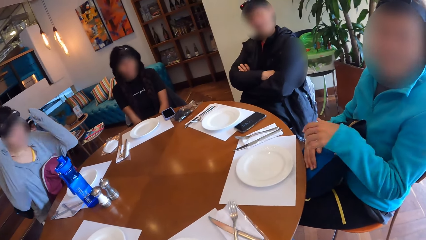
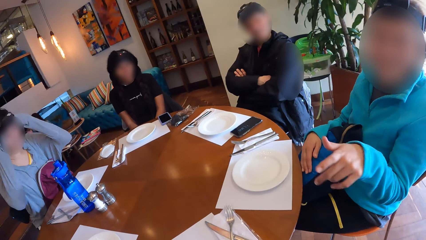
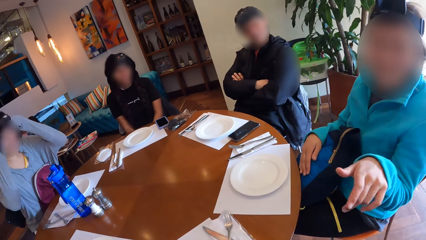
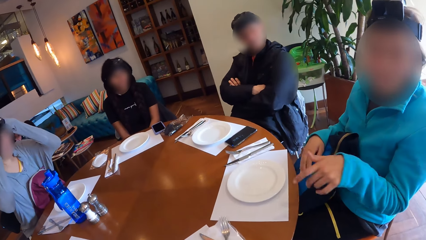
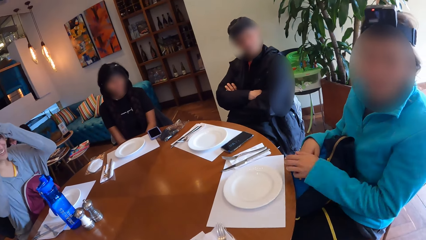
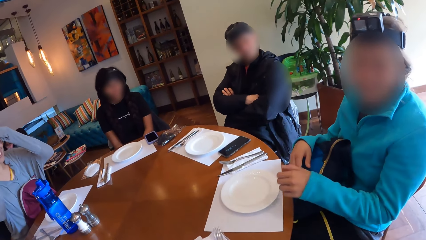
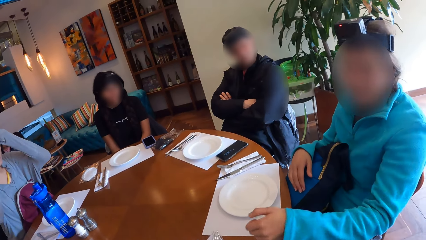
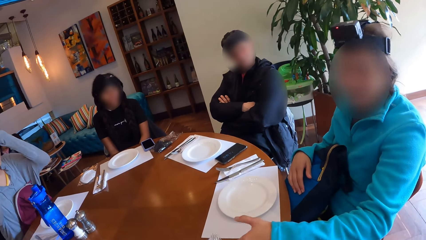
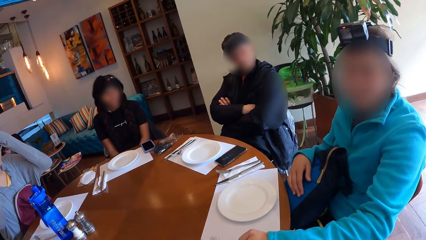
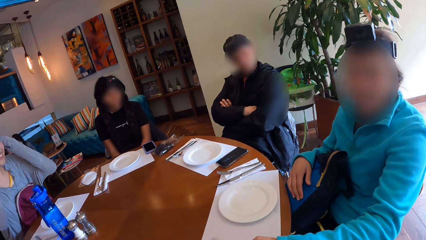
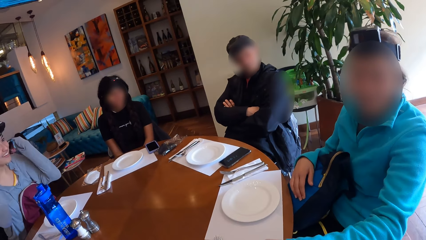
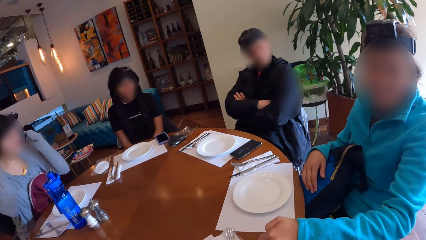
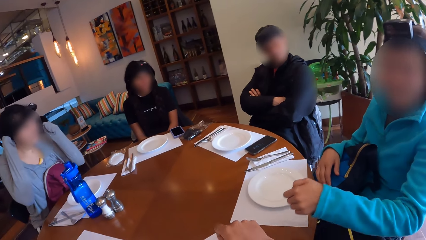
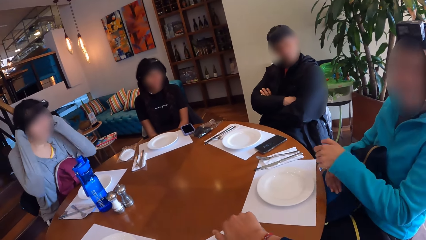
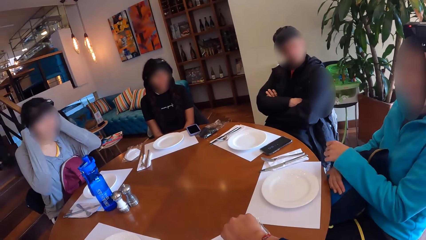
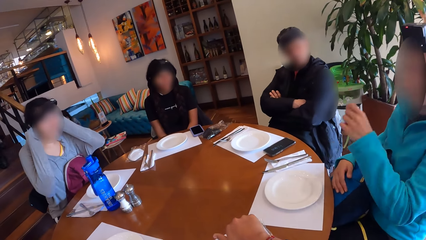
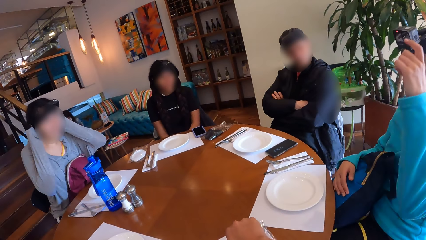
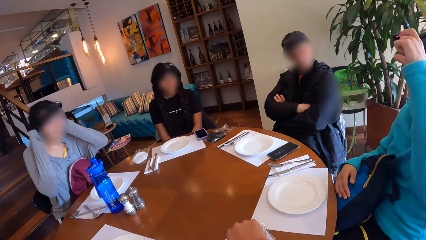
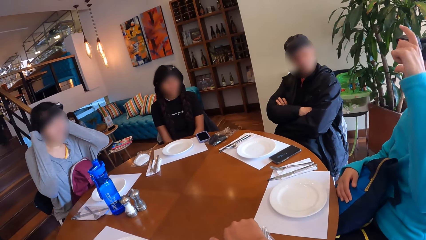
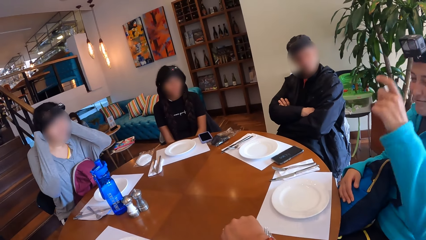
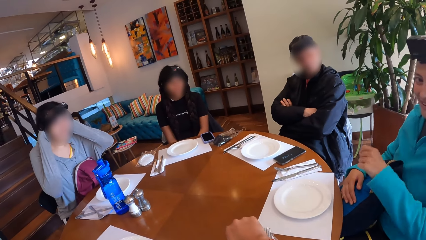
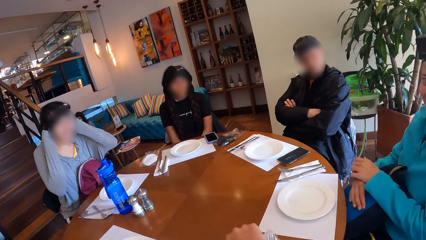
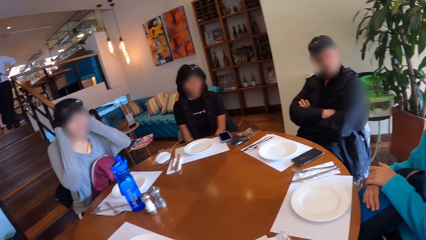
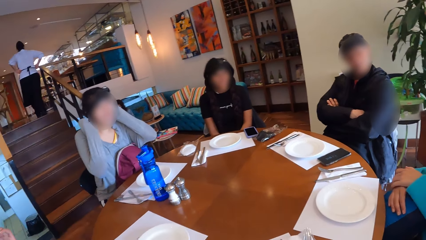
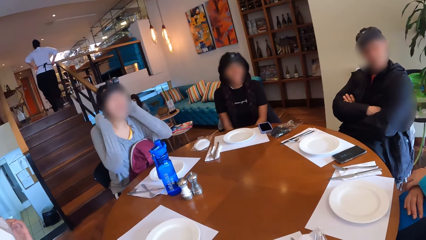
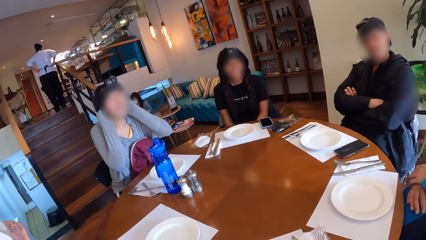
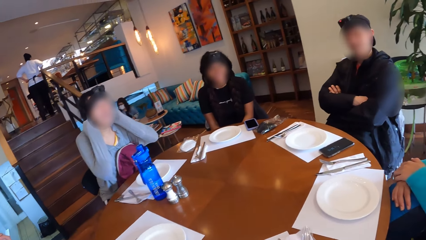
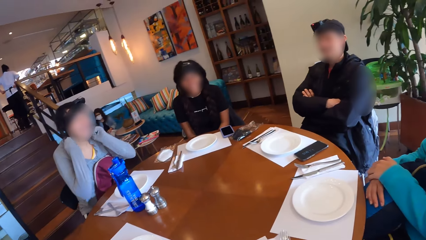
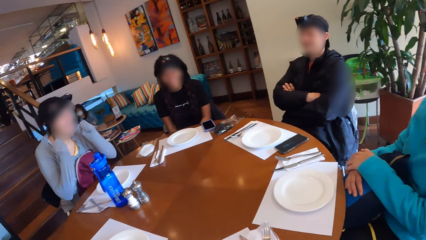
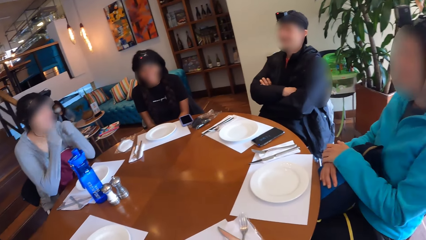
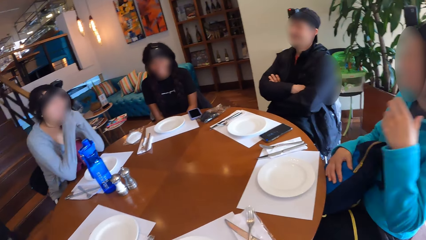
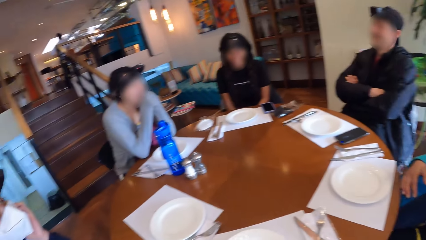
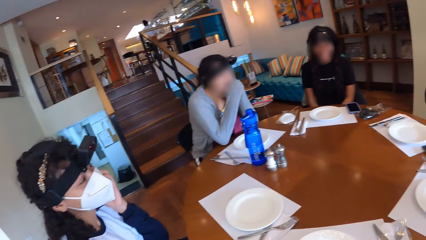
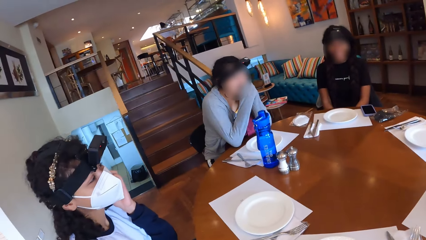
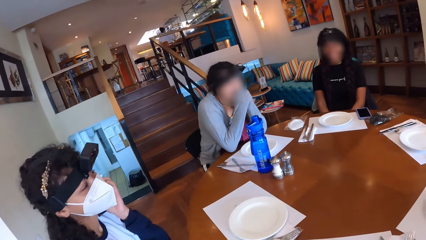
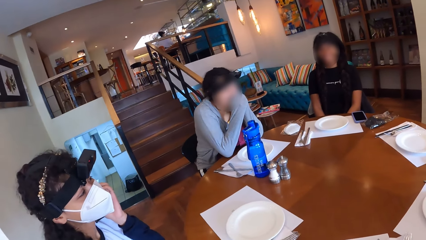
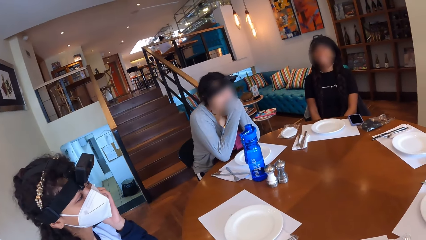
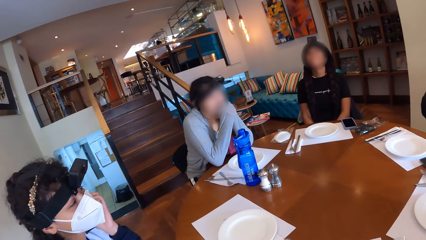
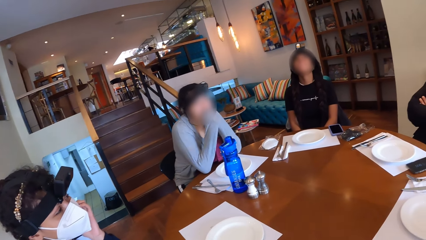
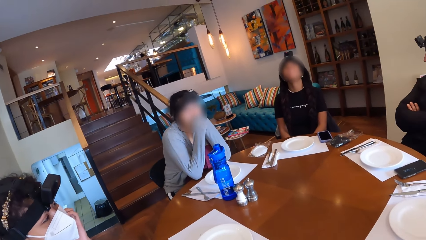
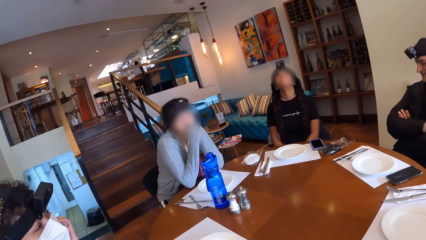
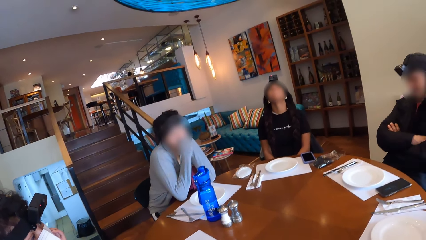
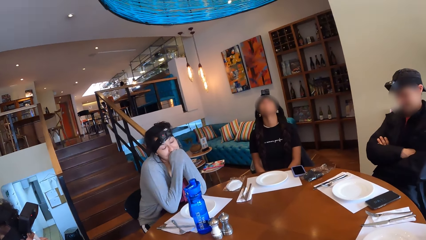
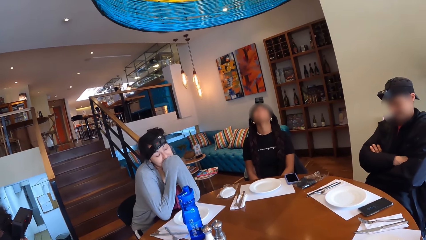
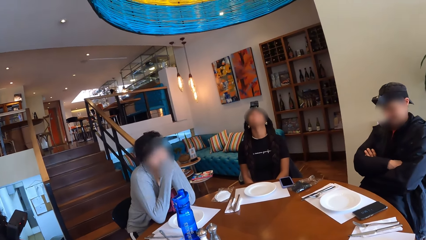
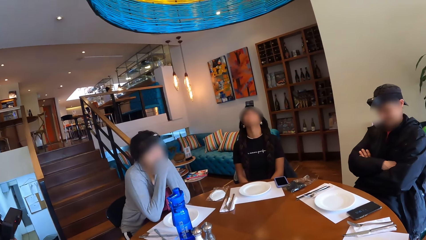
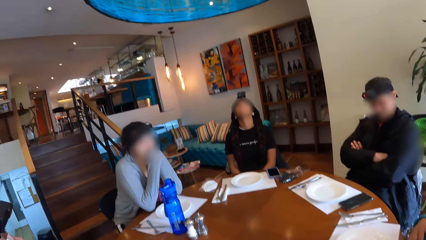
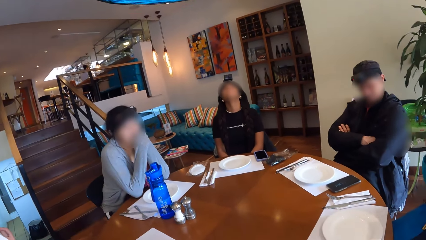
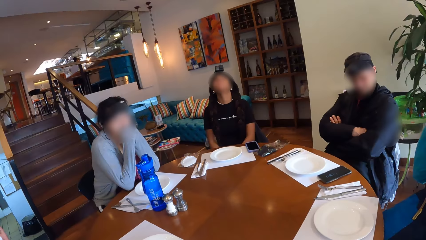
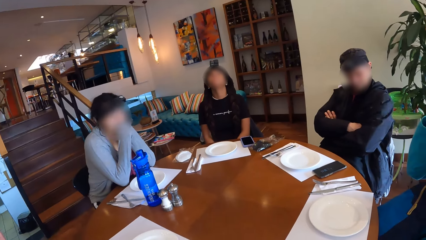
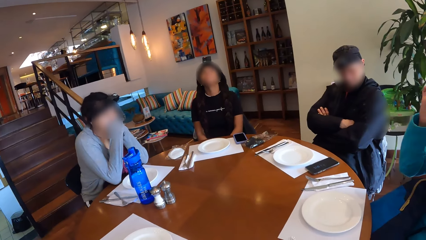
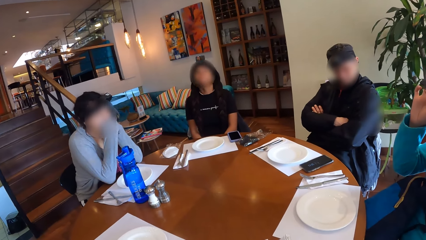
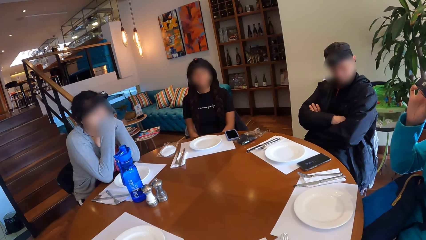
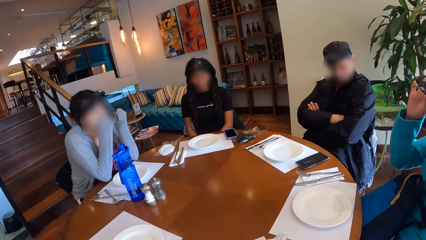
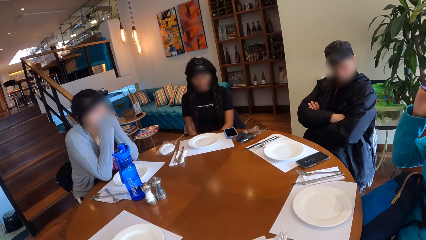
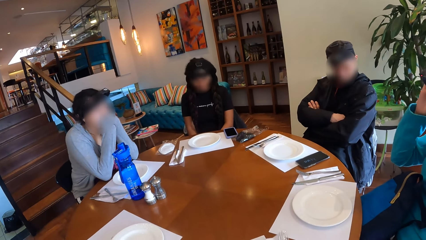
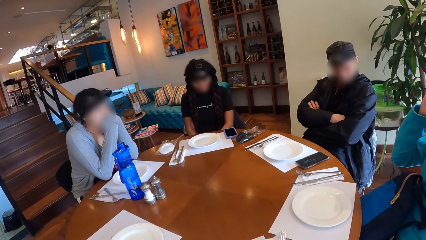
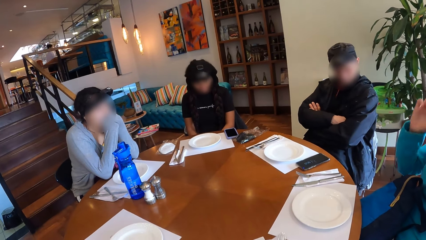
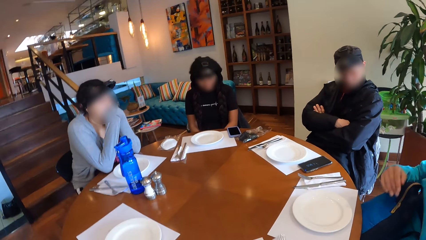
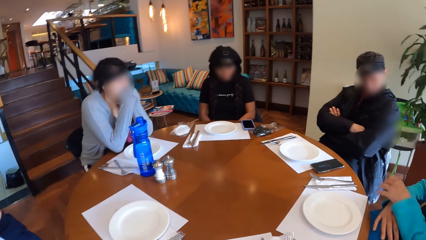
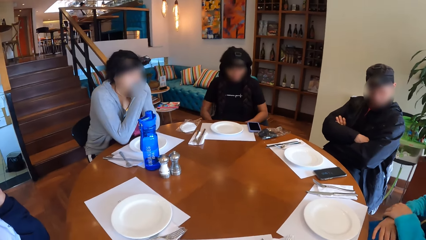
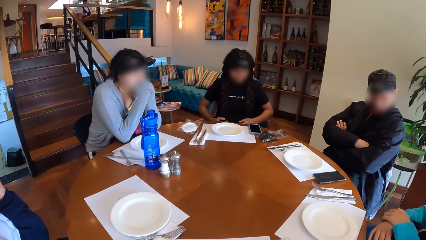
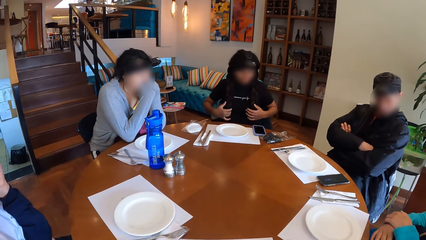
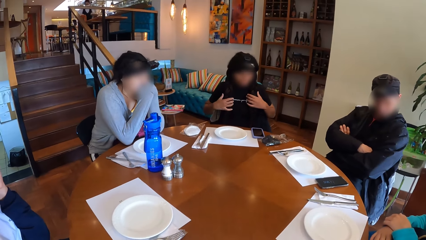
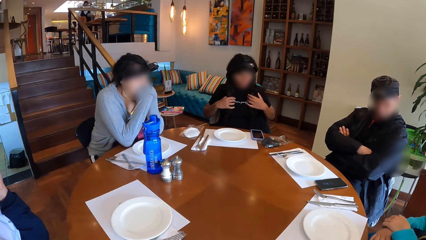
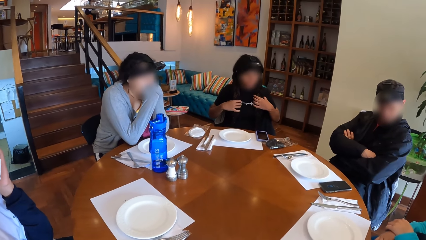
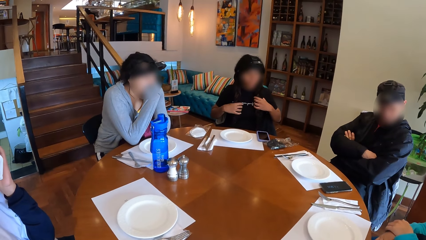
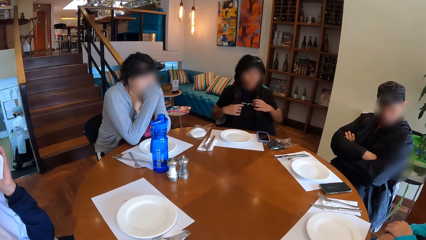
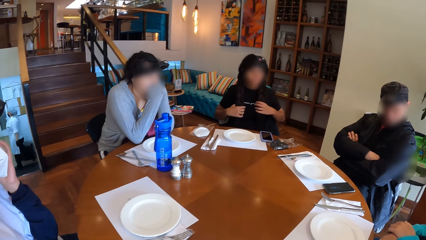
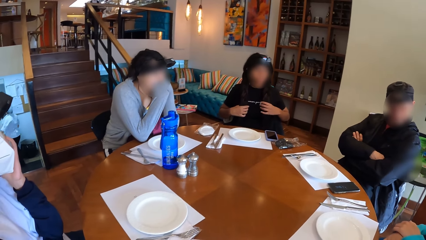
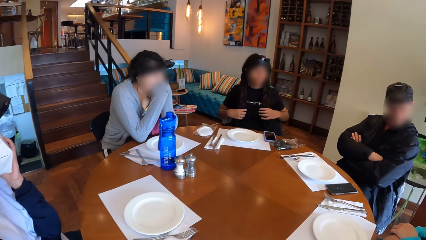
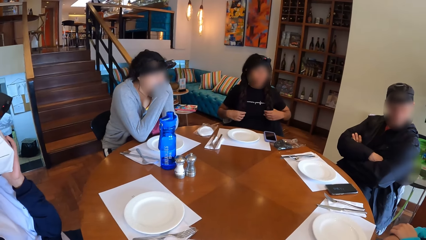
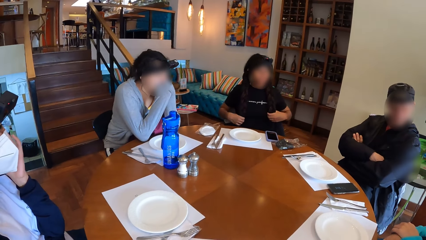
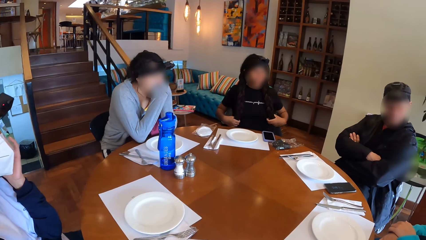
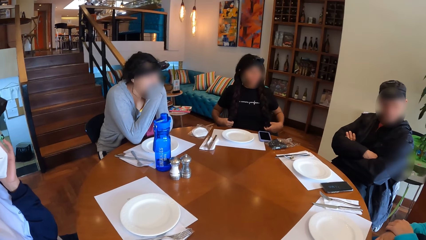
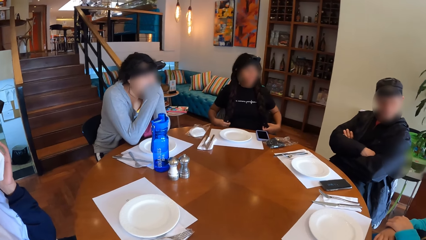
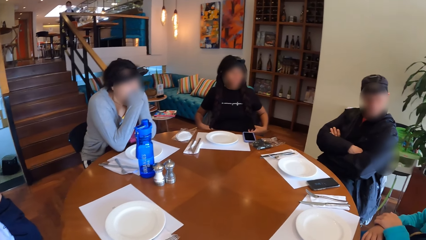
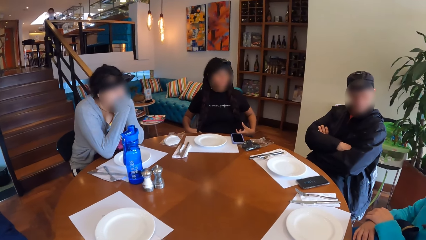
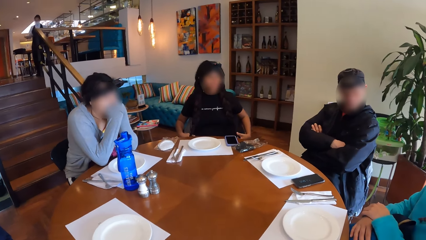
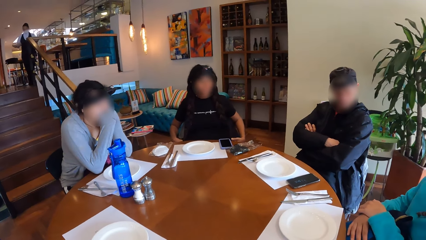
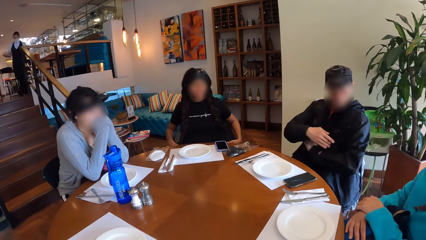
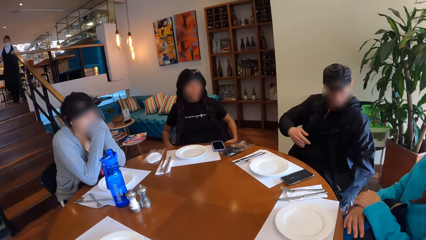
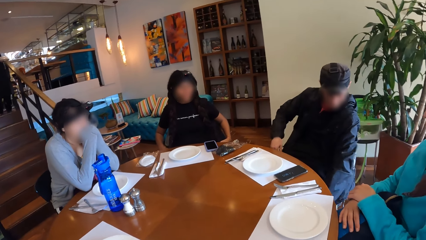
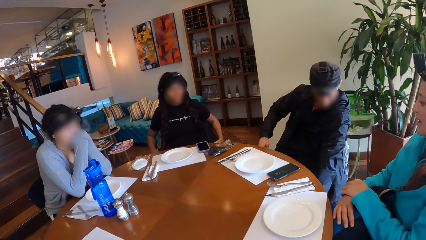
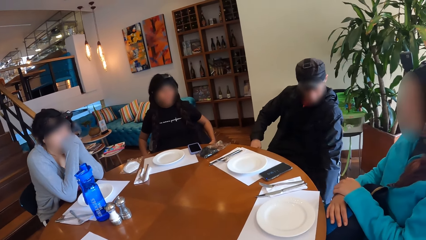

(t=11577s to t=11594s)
A woman interacts with the camera wearer. Another woman adjusts the camera with her hands. The first woman adjusts the camera with her left hand. The other woman puts her hands on her face. The camera wearer looks around the table. A third woman holds her hair with her hands.
